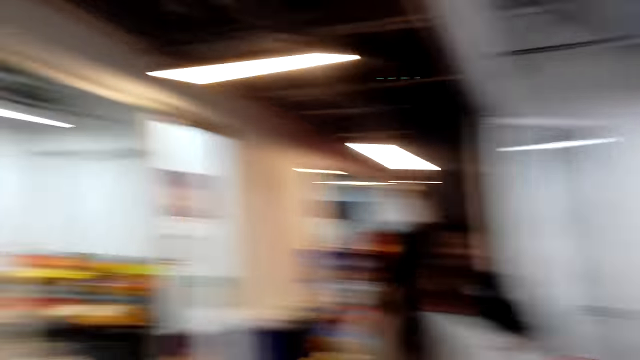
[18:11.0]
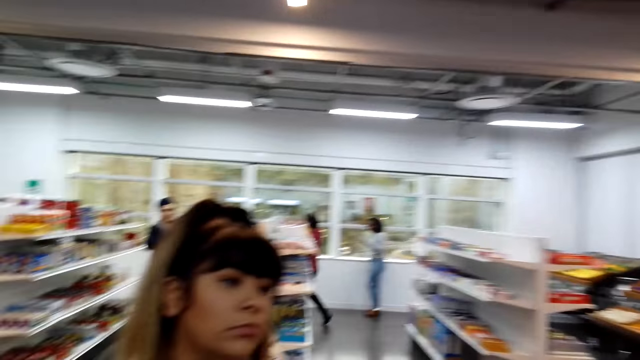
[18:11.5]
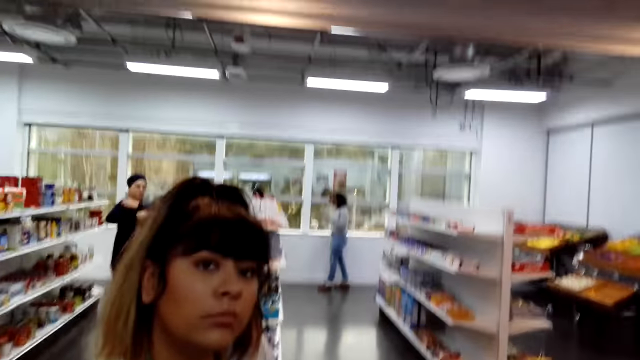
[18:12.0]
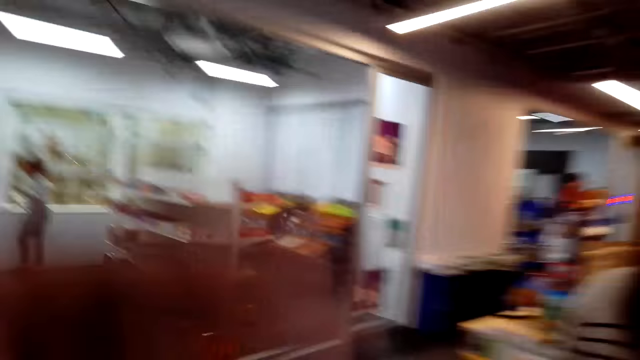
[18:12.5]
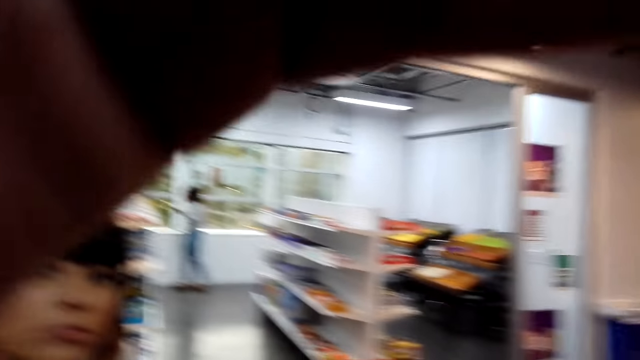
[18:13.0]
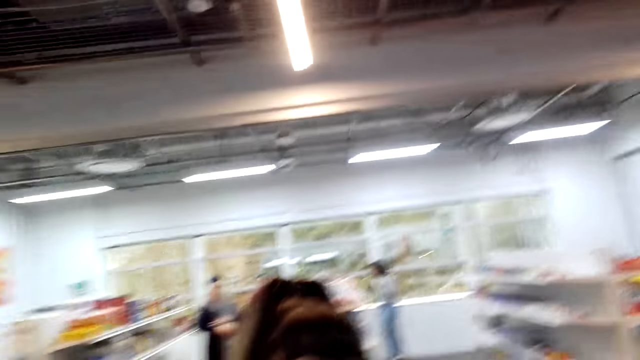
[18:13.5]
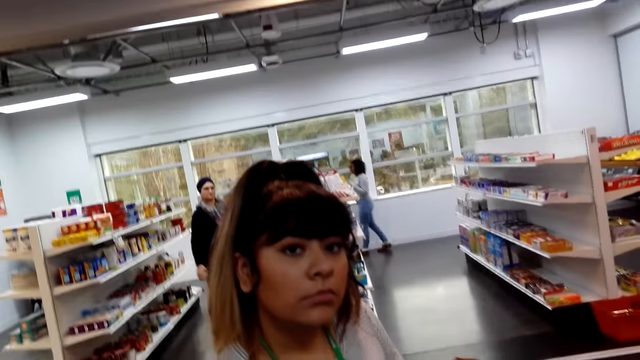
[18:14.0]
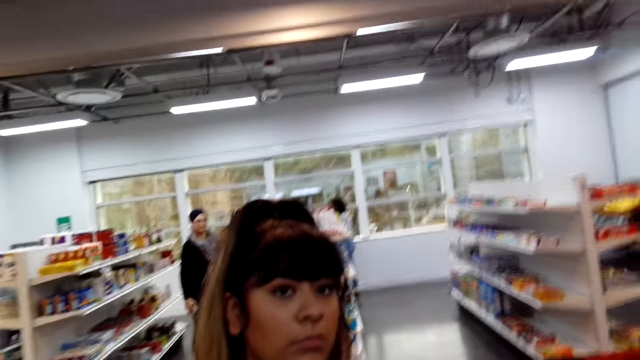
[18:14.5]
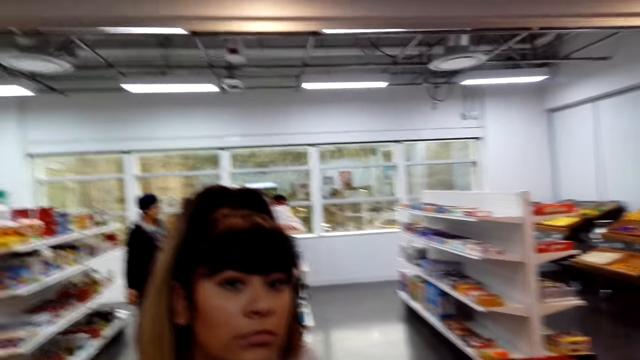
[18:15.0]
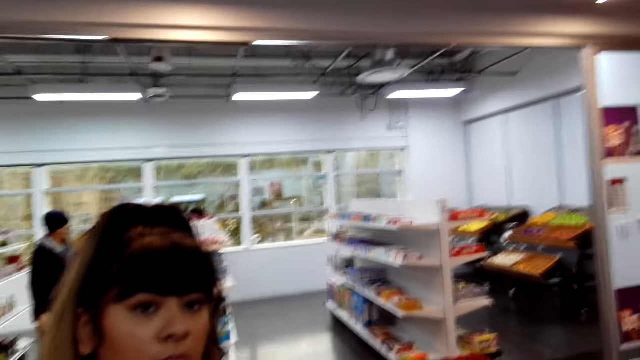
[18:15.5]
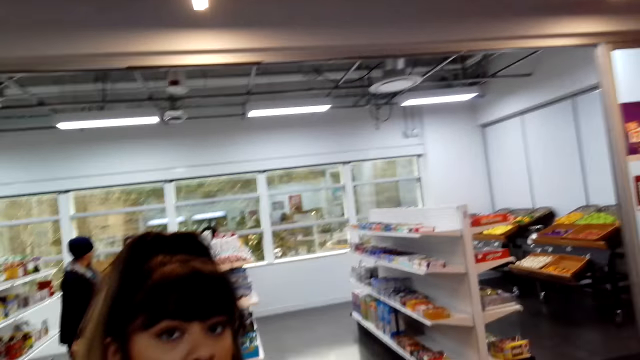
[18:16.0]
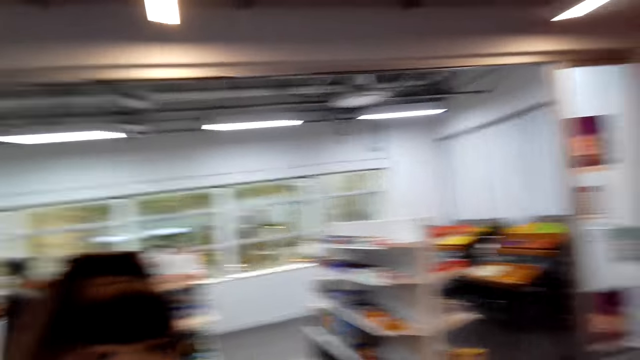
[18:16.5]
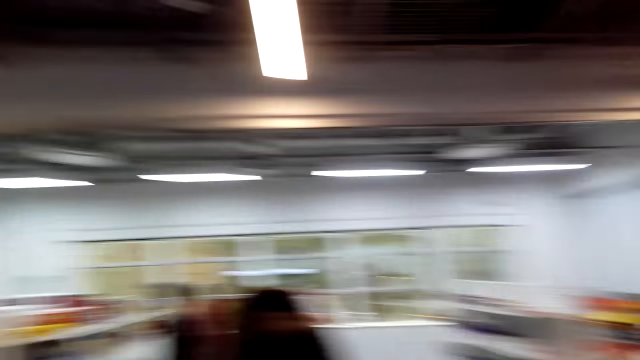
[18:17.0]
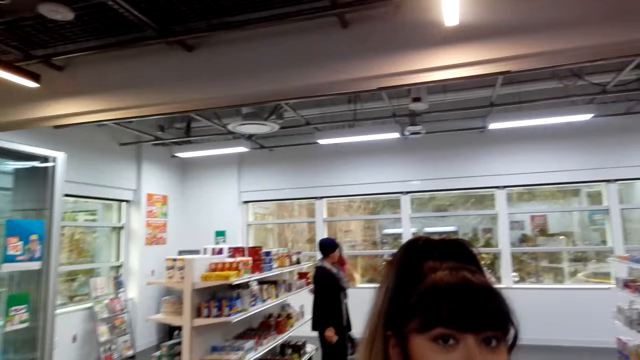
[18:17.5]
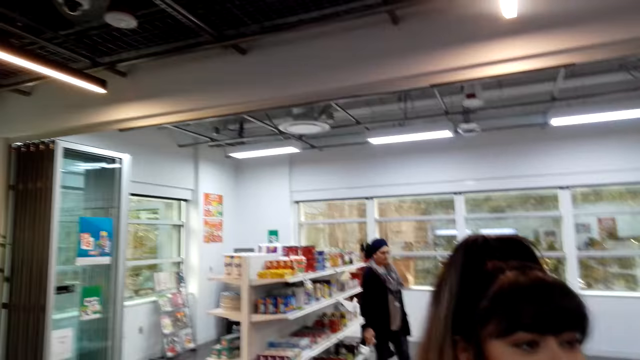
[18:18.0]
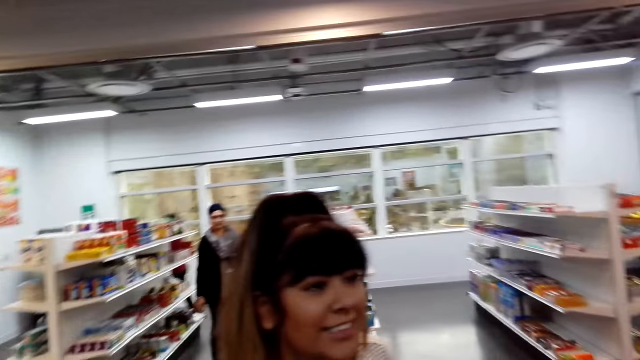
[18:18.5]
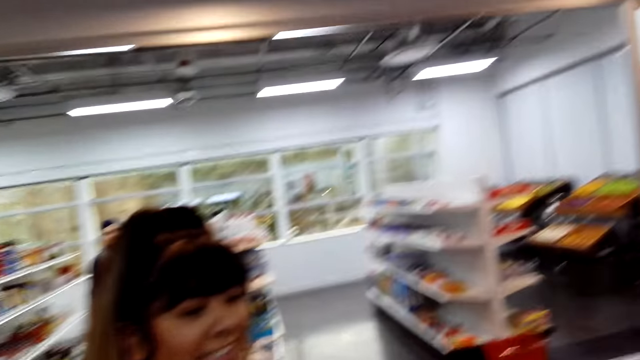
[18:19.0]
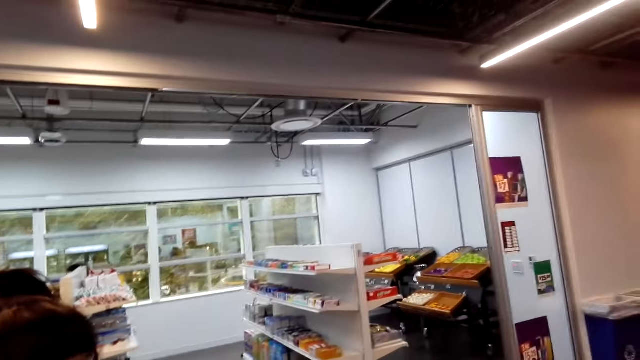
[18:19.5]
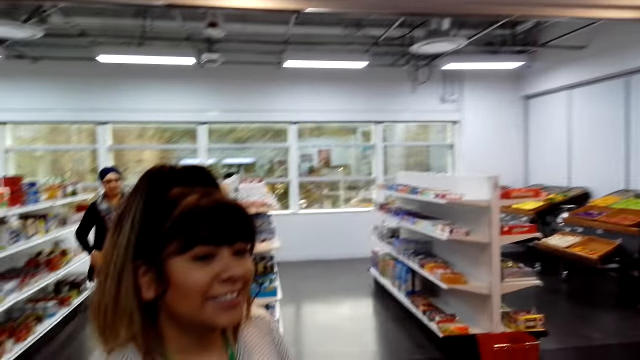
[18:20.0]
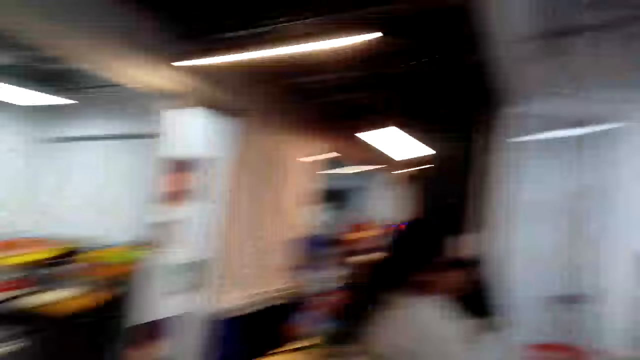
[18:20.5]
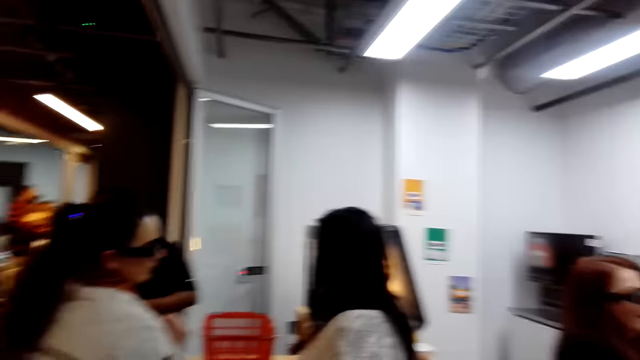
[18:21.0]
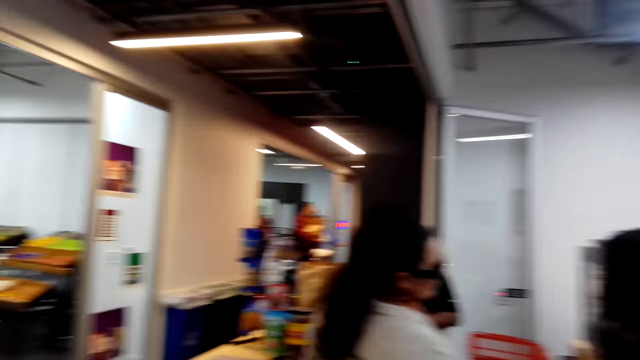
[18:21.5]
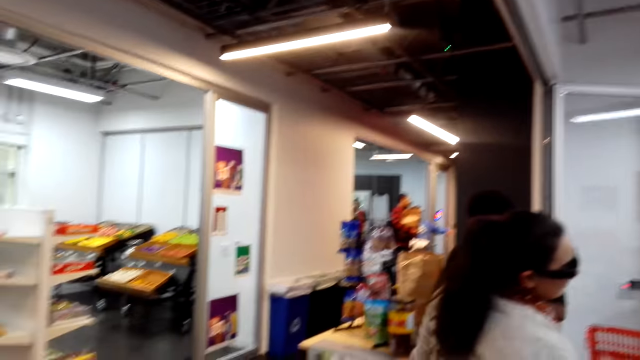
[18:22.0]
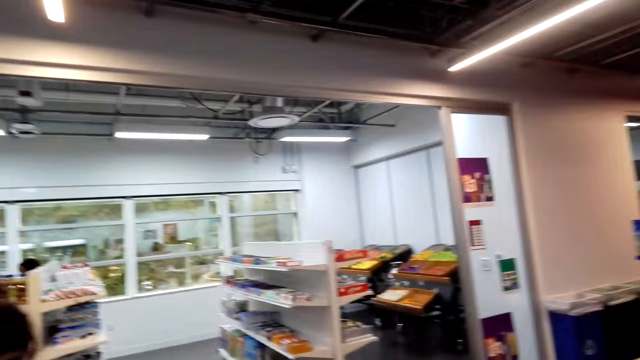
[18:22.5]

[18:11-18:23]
A person looks at the camera wearer. Another person turns. The camera wearer walks in the room.

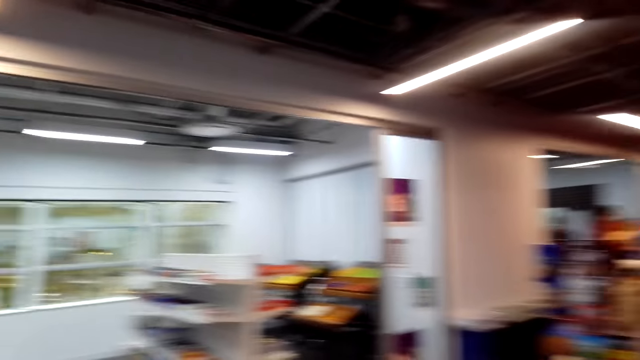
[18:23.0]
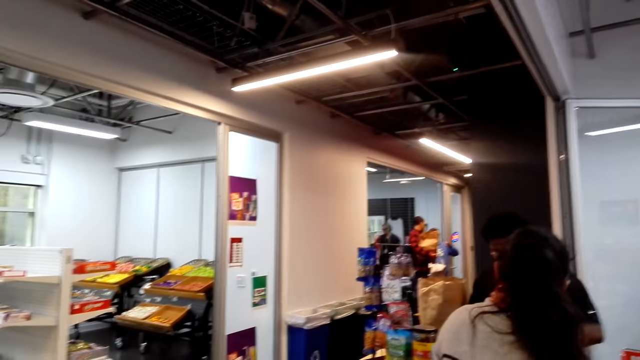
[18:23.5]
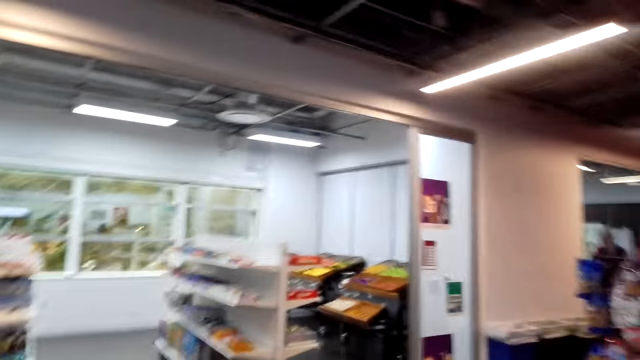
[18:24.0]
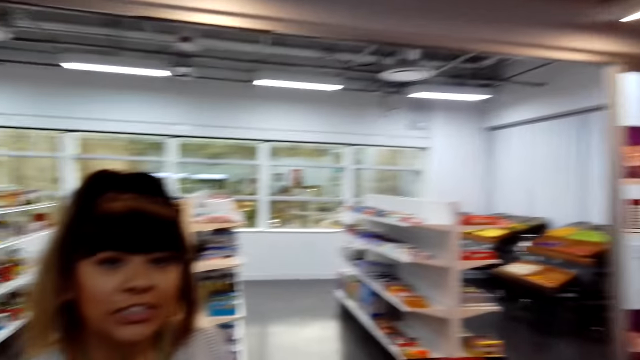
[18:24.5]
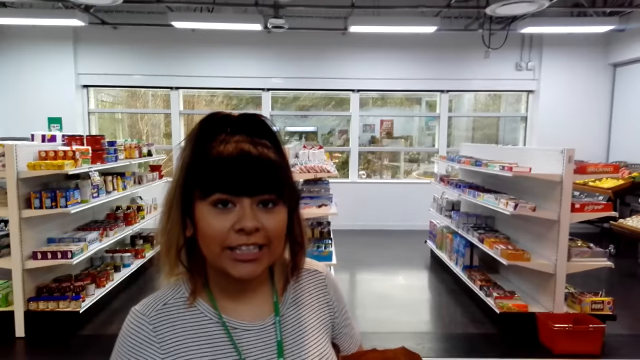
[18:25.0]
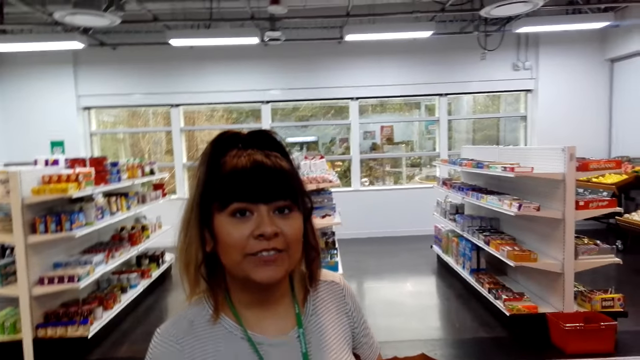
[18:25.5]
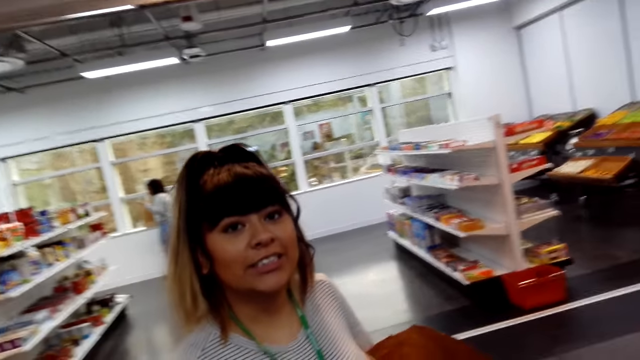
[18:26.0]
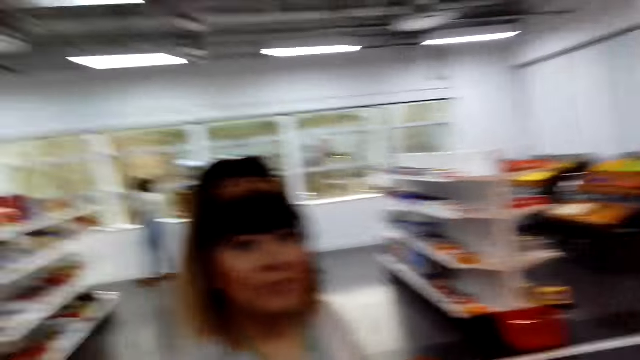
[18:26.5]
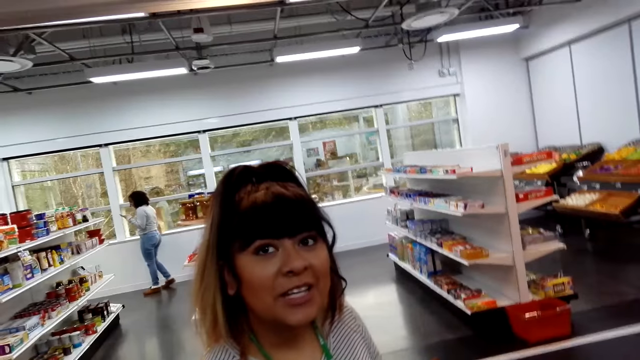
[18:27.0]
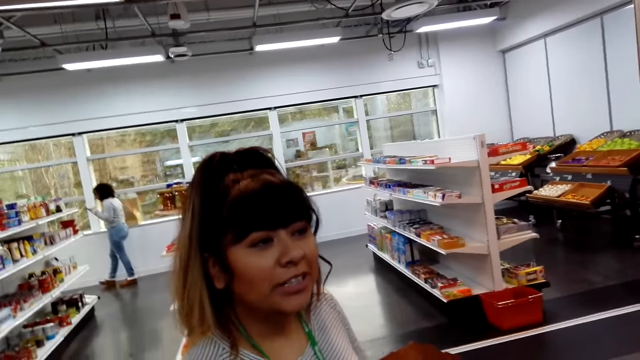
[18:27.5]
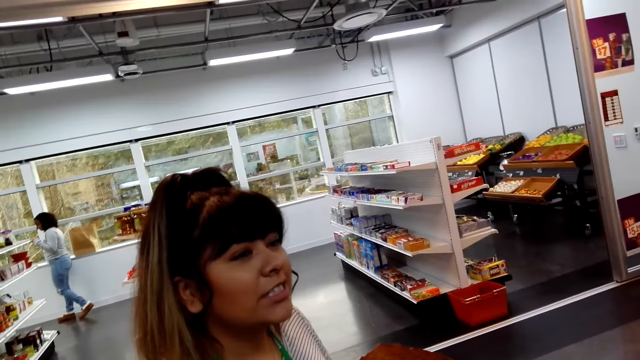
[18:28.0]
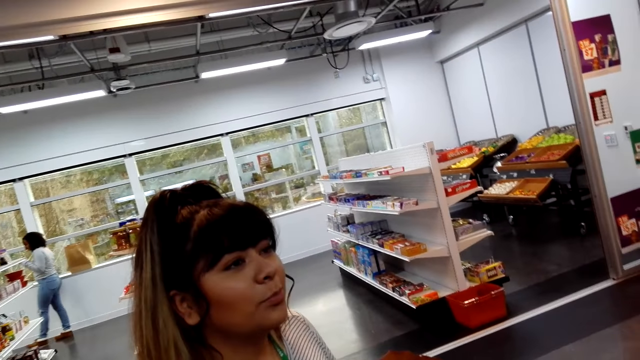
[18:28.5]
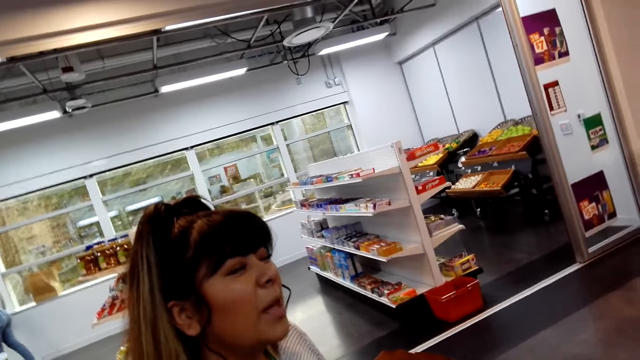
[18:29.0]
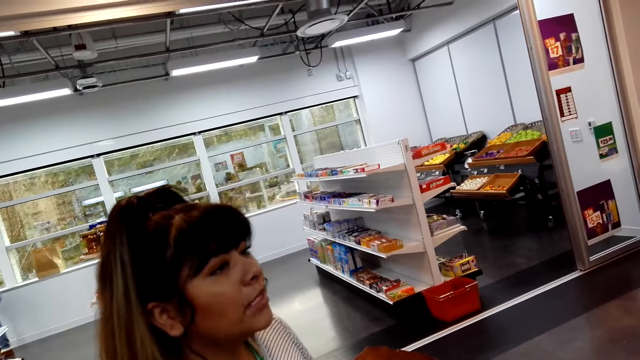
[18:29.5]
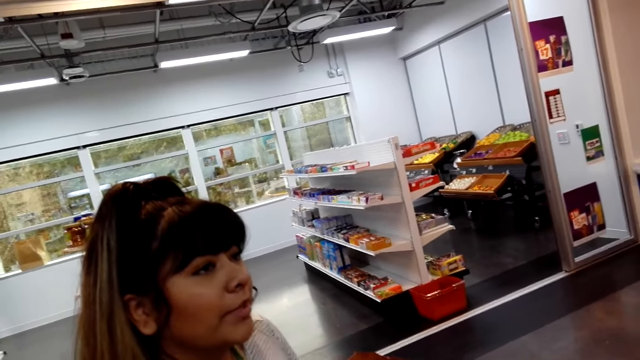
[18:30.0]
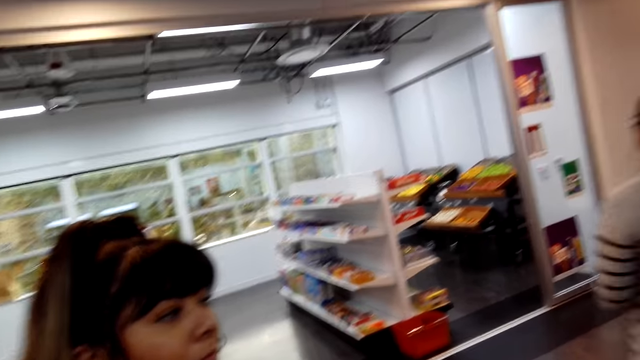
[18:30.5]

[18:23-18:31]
A person interacts with the camera wearer. Another person operates a phone while walking.
